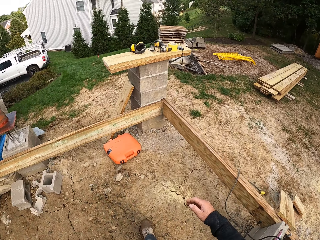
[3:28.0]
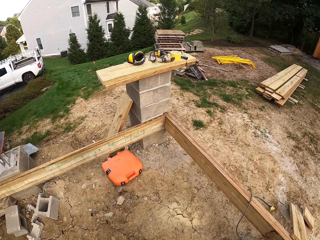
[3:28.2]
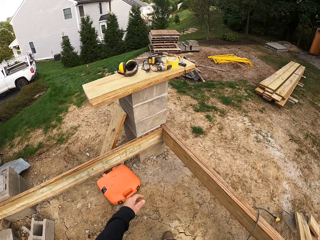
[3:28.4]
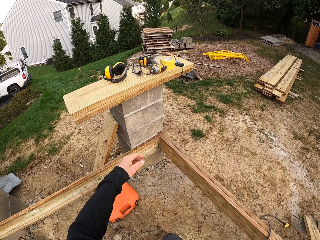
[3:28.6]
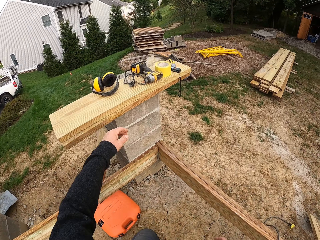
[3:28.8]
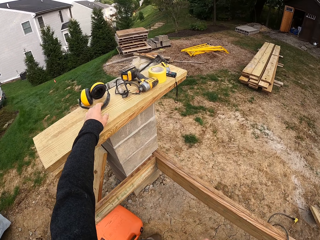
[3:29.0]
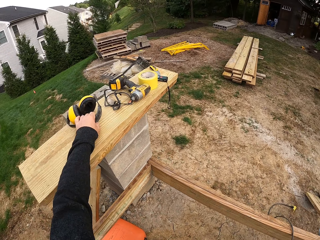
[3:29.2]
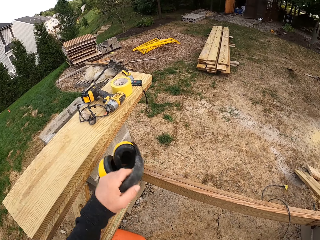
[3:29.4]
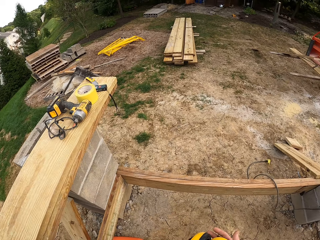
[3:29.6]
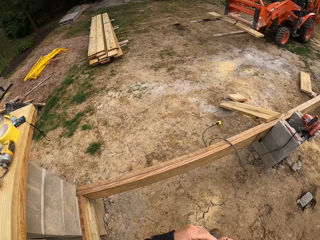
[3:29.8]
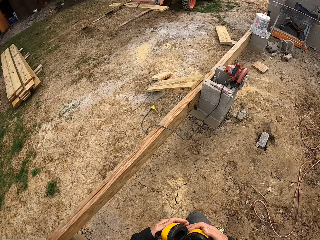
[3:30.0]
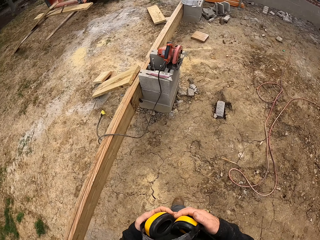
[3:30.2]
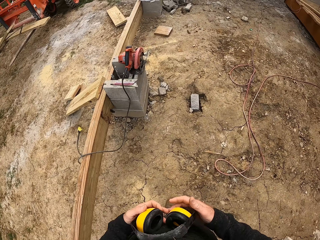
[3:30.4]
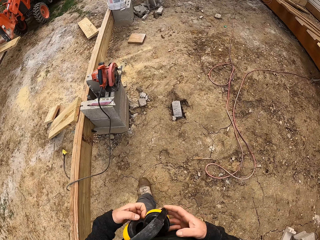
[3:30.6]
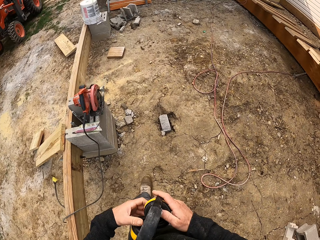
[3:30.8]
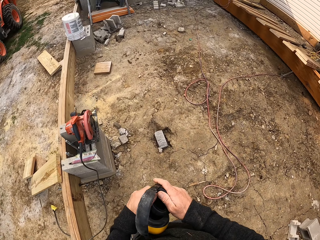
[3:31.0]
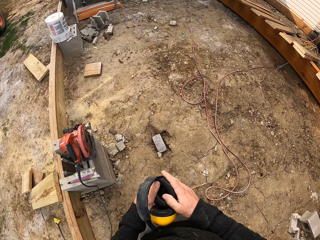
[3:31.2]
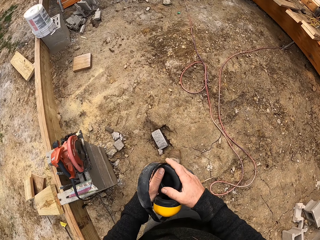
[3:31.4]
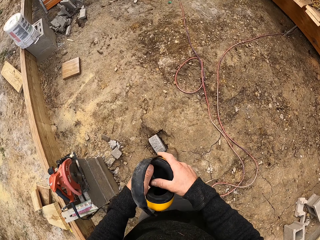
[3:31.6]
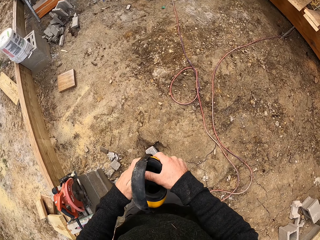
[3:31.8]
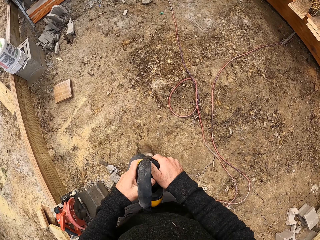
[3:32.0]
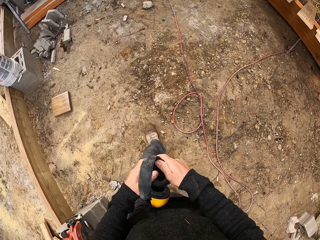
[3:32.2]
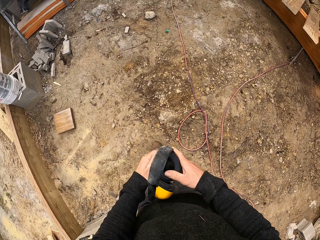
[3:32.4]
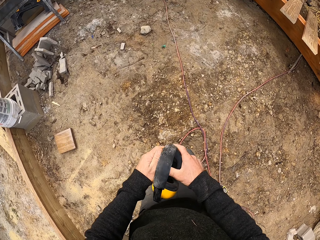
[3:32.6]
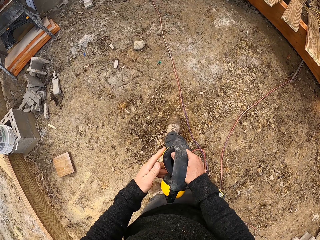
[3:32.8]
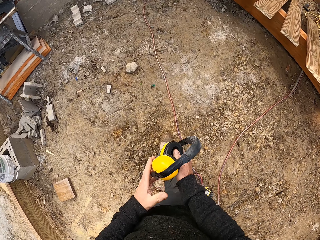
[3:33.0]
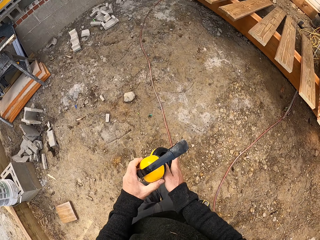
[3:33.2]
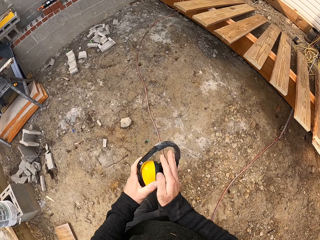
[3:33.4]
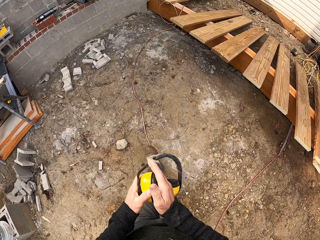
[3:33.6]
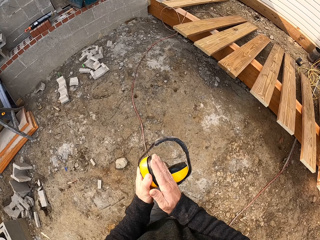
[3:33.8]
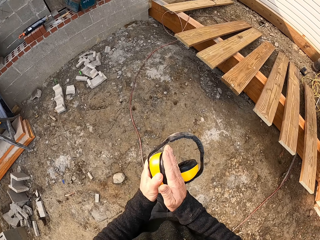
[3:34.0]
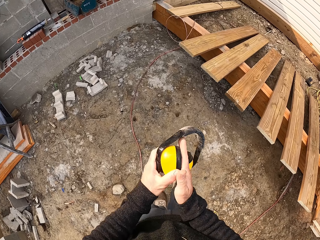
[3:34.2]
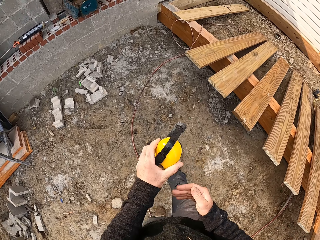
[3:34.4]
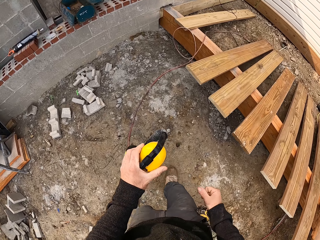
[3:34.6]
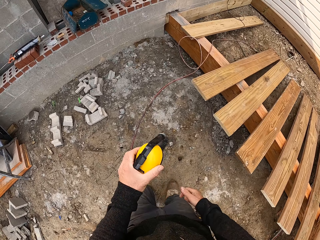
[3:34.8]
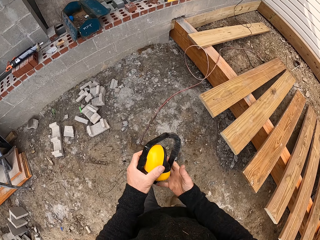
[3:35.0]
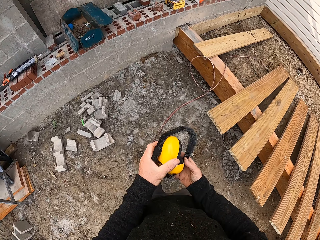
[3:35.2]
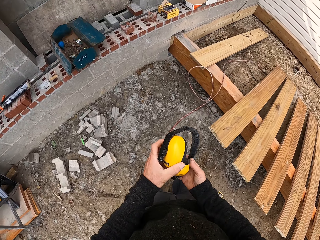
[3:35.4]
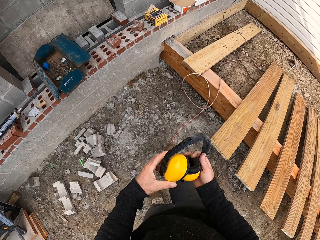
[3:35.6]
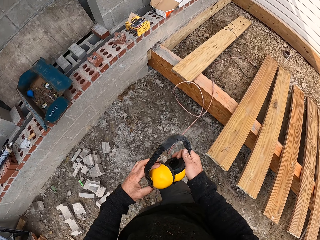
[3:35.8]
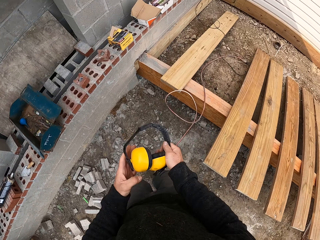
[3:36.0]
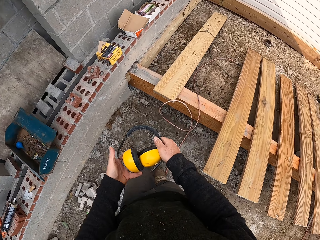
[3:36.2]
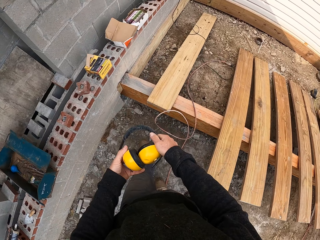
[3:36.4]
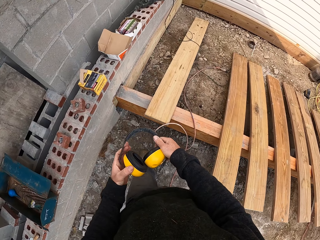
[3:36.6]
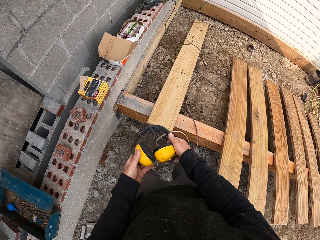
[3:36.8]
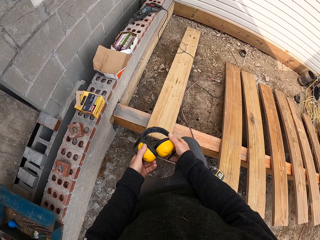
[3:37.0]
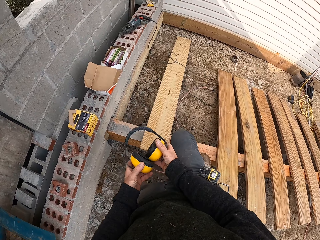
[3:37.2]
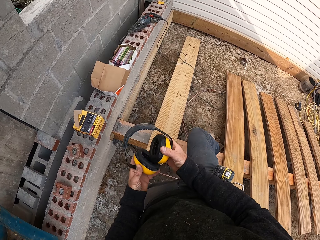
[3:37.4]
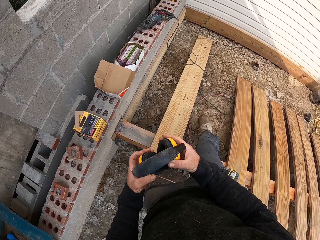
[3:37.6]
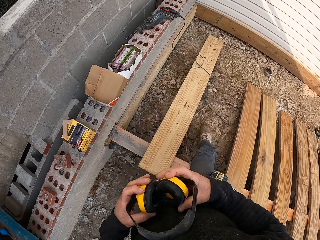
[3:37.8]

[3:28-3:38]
The camera wearer takes the earmuff on the wood placed on the pillar. He carries the earmuff back to the wall. He wipes the earmuff with his hands on his way.

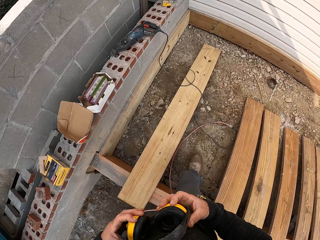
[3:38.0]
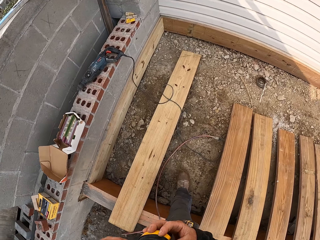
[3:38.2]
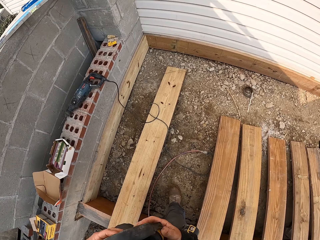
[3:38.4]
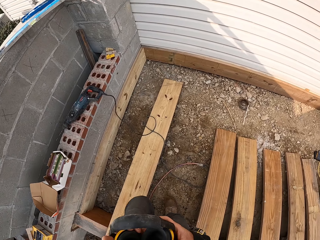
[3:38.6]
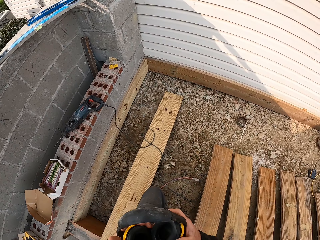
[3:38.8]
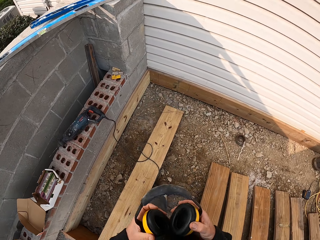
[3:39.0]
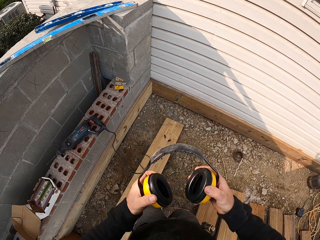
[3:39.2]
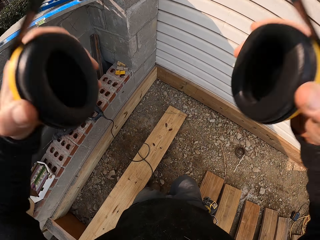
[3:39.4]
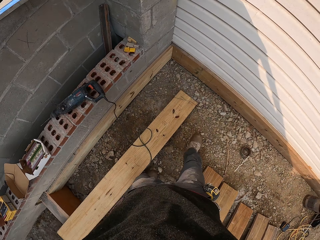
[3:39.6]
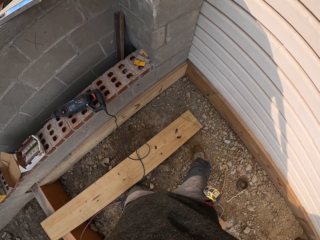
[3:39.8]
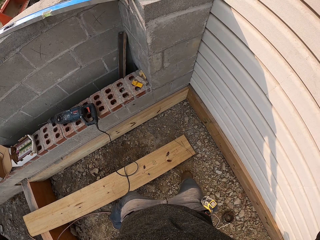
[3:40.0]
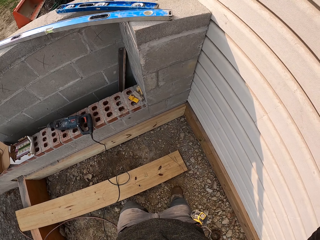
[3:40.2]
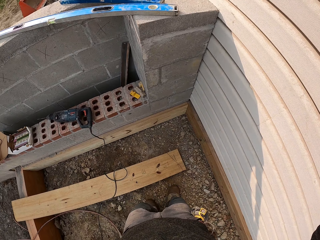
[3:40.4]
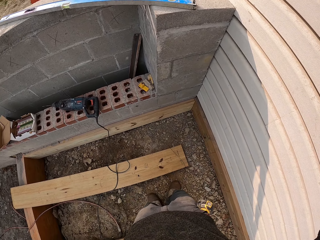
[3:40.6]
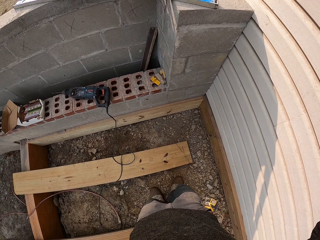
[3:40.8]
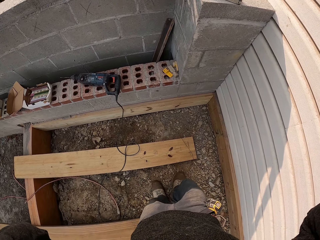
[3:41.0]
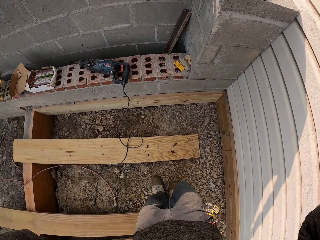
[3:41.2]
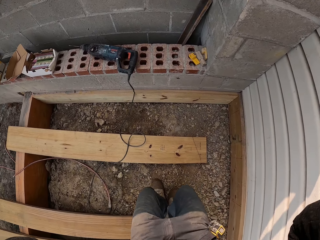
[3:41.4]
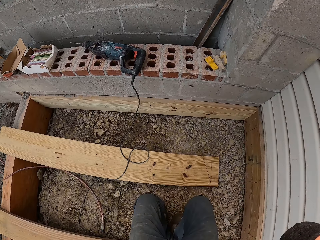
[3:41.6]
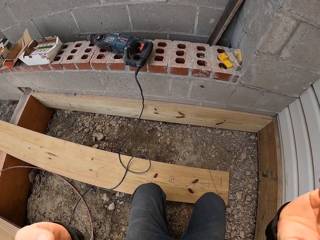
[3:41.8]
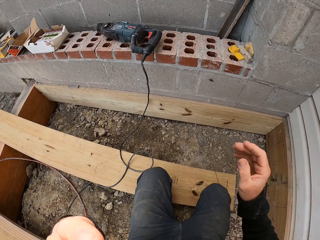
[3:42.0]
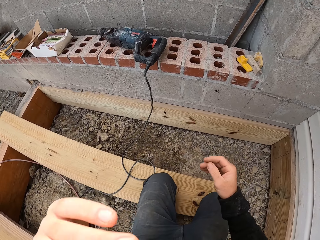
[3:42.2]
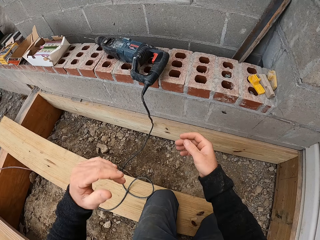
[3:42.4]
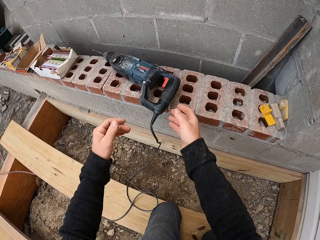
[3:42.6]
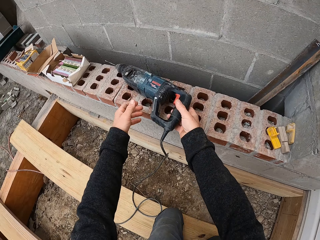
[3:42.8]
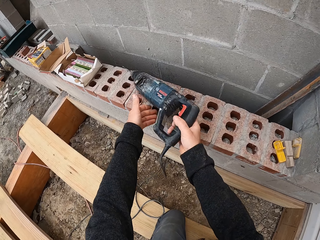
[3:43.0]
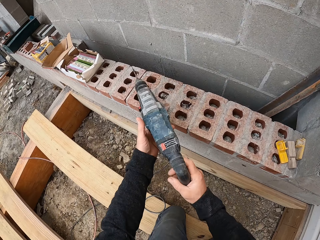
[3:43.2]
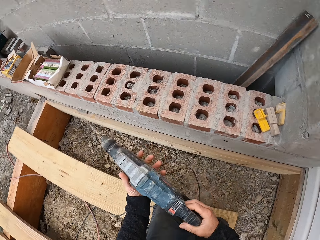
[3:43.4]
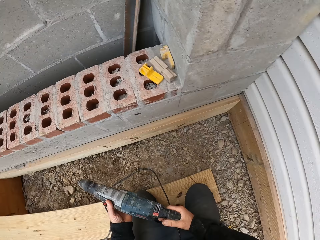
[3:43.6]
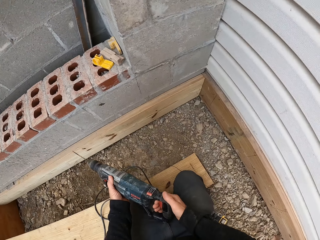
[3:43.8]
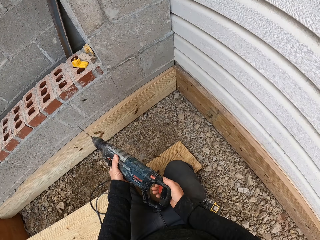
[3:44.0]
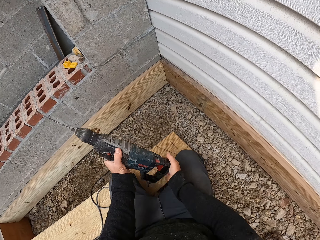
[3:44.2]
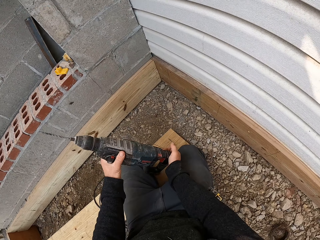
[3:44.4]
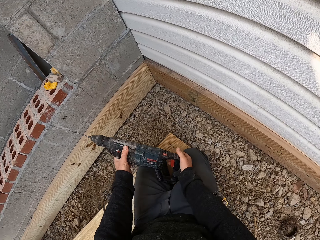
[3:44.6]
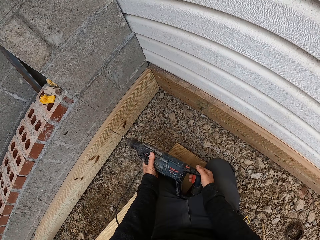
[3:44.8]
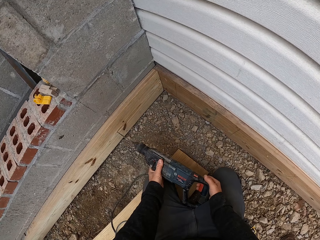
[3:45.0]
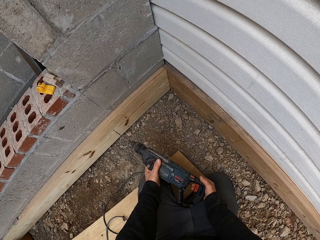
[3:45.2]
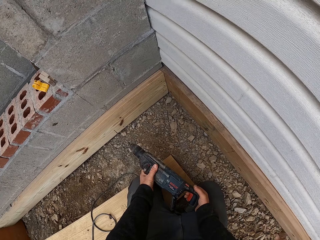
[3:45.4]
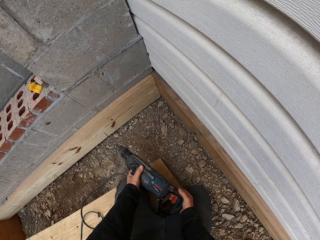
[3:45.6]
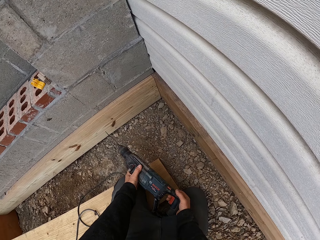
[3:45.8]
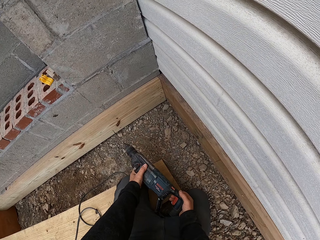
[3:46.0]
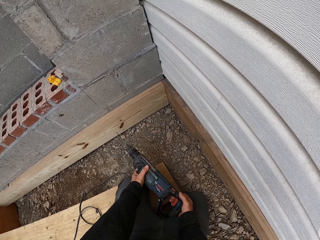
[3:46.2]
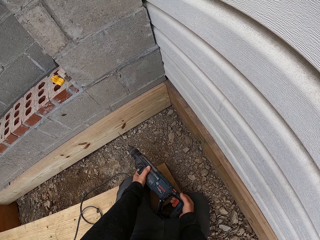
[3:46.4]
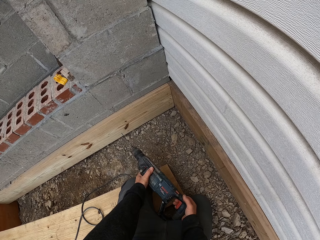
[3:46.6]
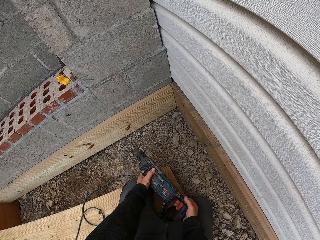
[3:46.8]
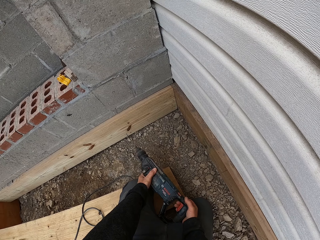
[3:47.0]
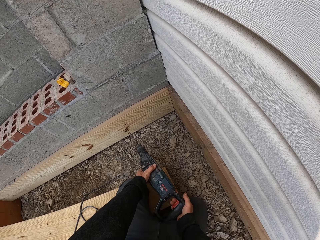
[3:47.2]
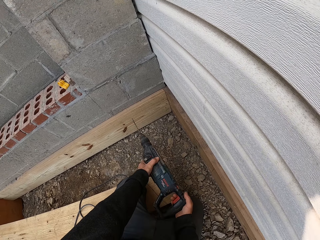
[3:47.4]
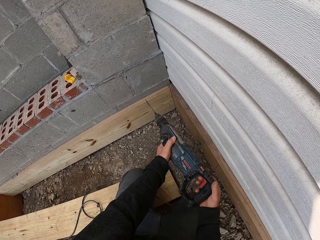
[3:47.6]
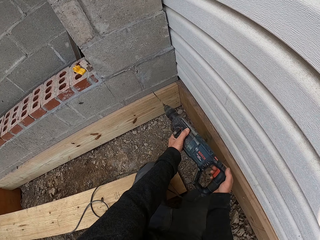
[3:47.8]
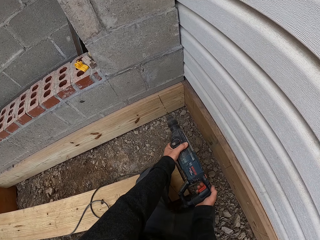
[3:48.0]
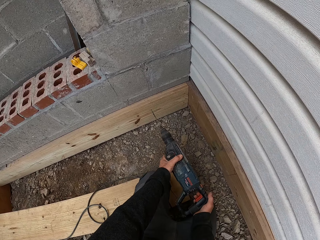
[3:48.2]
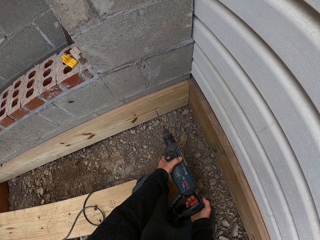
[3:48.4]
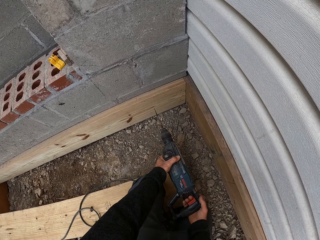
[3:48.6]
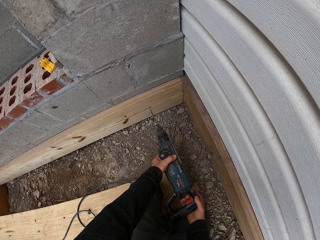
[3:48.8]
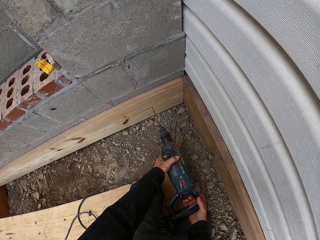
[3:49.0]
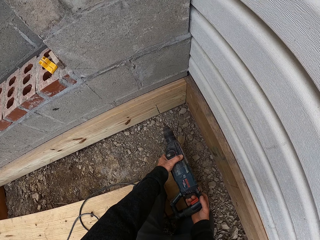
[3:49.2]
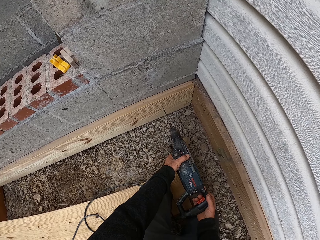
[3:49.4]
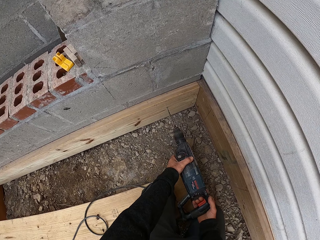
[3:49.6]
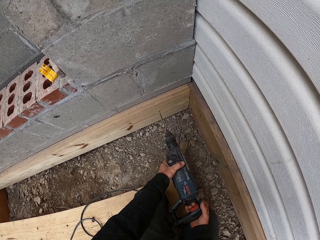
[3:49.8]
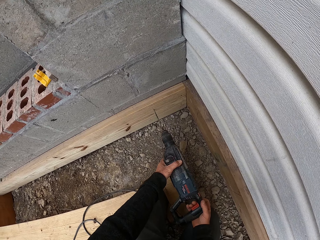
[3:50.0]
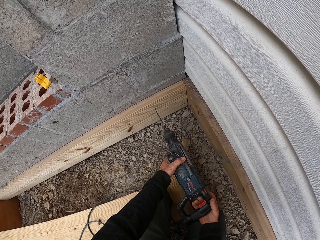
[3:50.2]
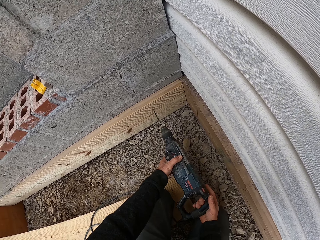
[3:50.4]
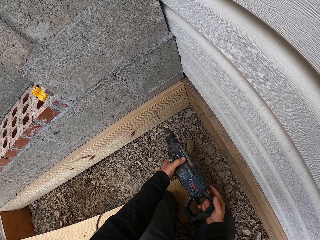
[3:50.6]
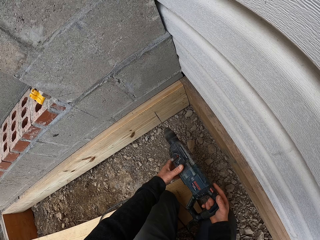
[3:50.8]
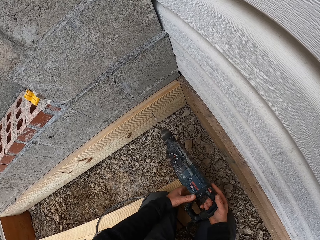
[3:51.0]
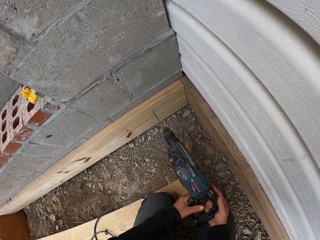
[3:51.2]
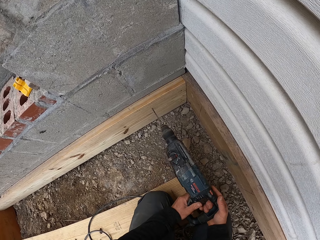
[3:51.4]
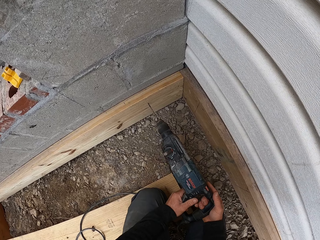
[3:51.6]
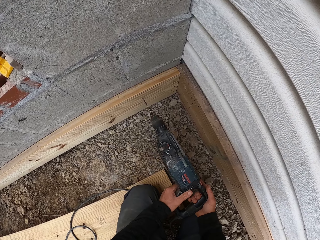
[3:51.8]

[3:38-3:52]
The camera wearer wears the earmuff. They bend on the wood on the floor. They take the hand drill or drilling machine on the wall. They hold the drilling machine. They switch on the hand drill. They drill a hole on the wood on the wall.
